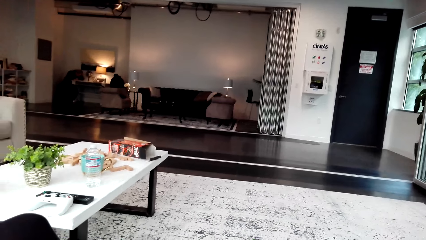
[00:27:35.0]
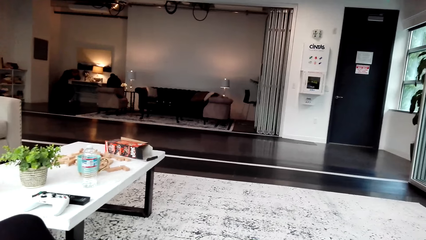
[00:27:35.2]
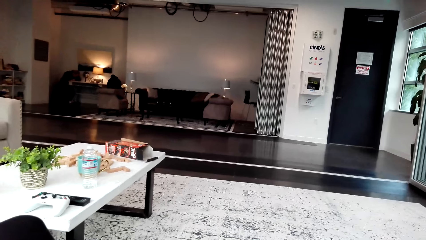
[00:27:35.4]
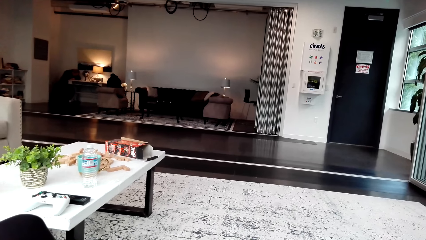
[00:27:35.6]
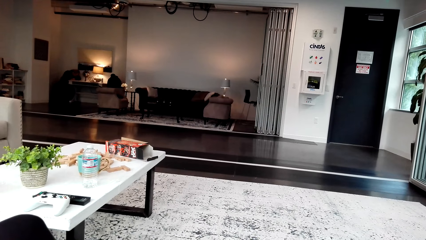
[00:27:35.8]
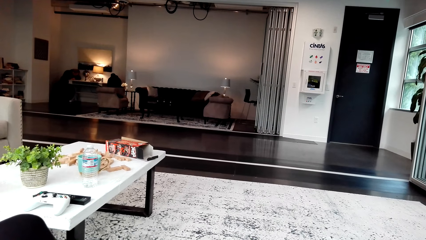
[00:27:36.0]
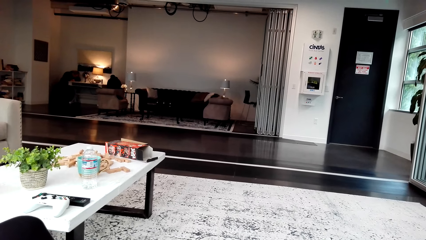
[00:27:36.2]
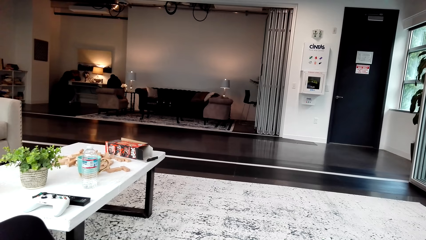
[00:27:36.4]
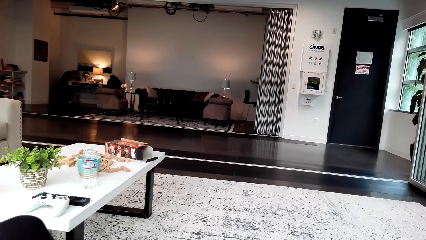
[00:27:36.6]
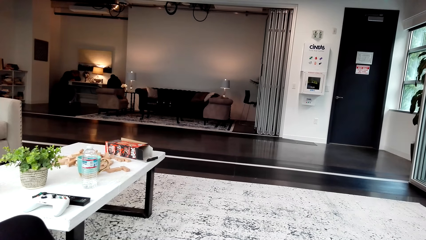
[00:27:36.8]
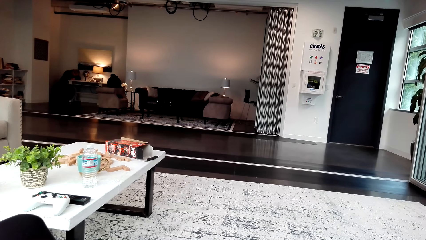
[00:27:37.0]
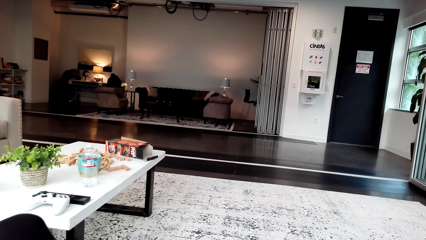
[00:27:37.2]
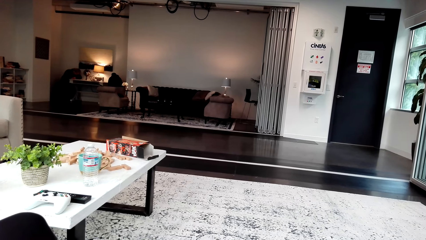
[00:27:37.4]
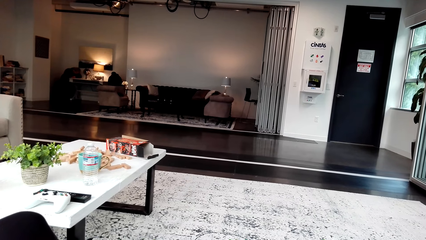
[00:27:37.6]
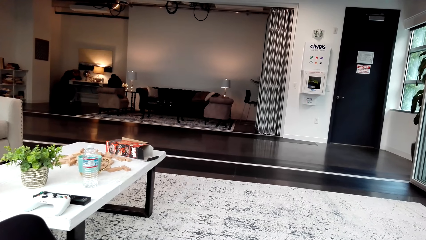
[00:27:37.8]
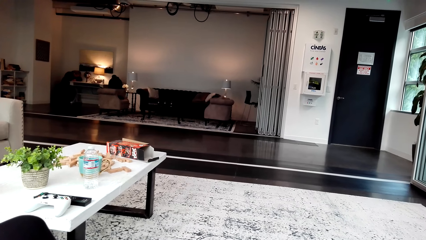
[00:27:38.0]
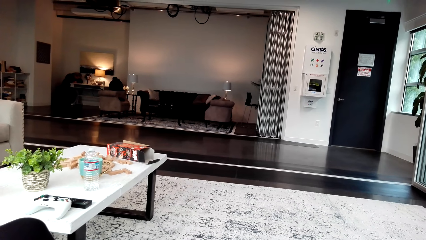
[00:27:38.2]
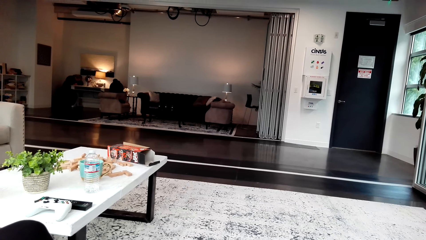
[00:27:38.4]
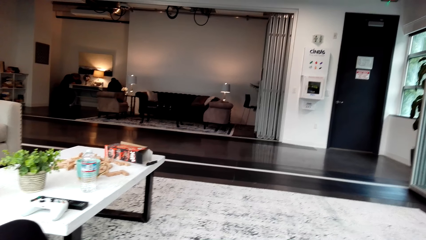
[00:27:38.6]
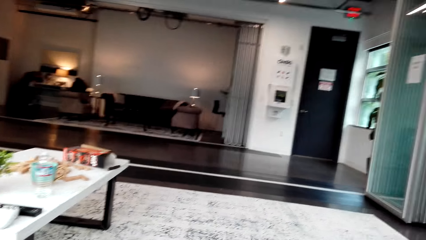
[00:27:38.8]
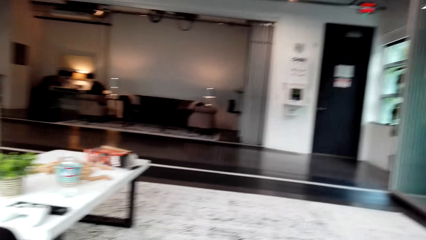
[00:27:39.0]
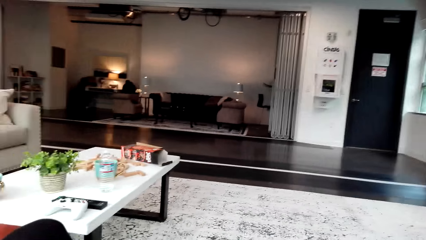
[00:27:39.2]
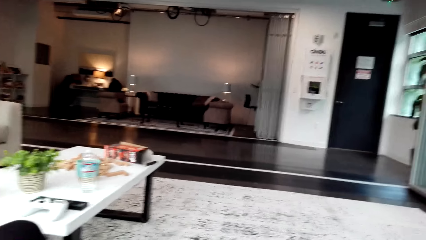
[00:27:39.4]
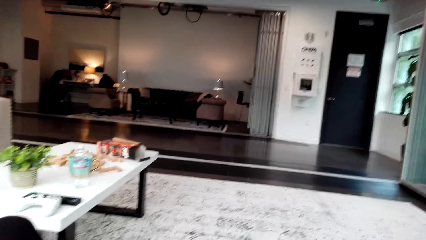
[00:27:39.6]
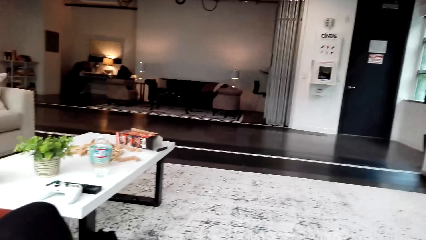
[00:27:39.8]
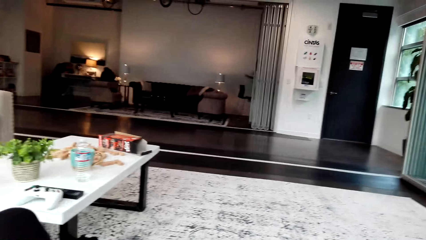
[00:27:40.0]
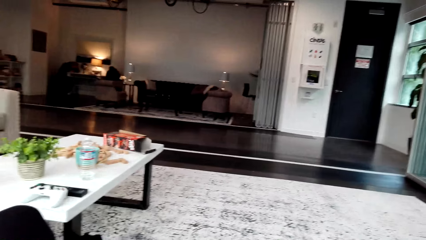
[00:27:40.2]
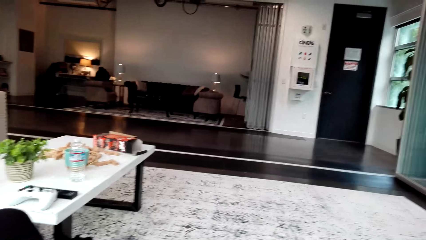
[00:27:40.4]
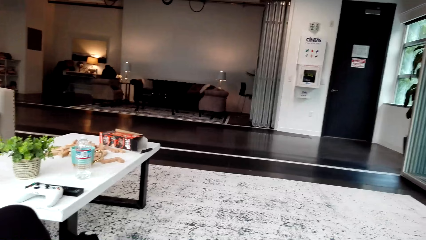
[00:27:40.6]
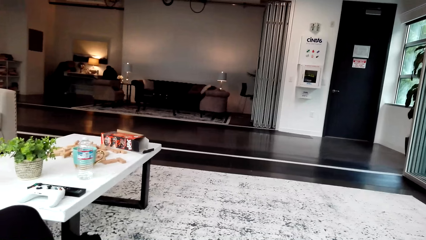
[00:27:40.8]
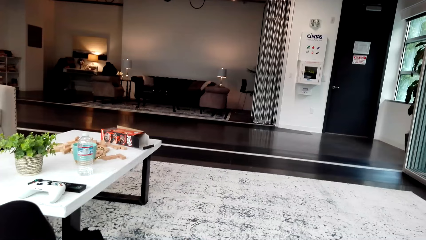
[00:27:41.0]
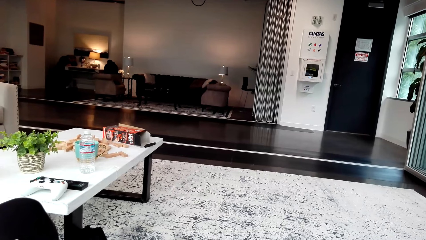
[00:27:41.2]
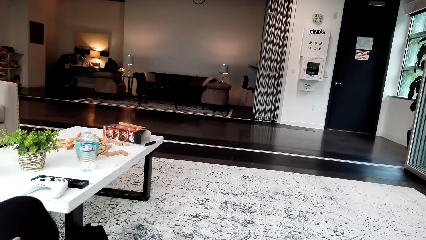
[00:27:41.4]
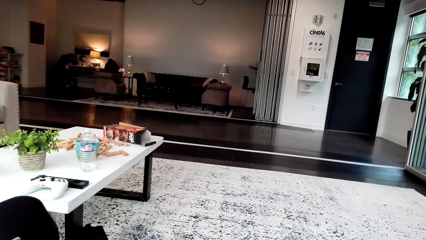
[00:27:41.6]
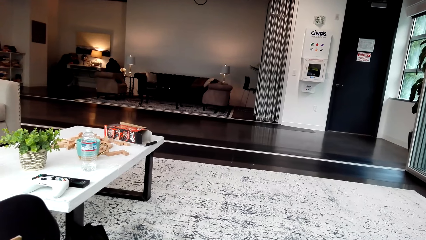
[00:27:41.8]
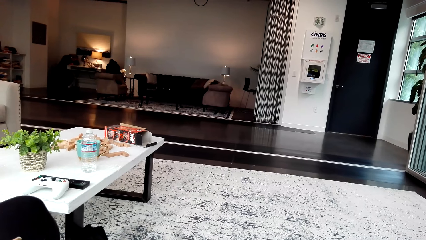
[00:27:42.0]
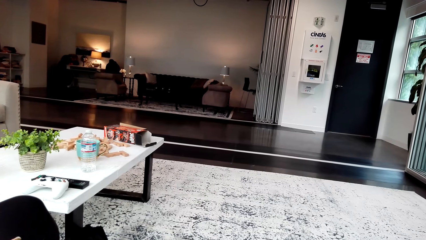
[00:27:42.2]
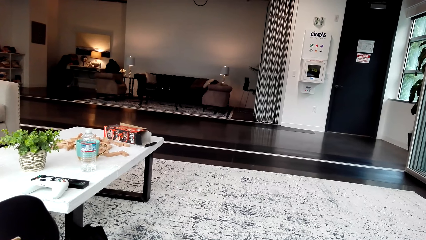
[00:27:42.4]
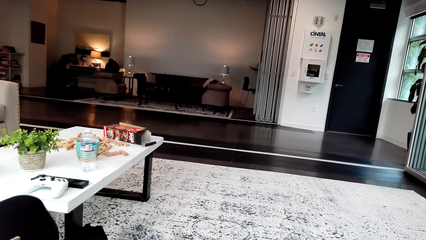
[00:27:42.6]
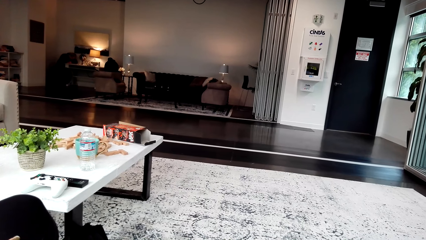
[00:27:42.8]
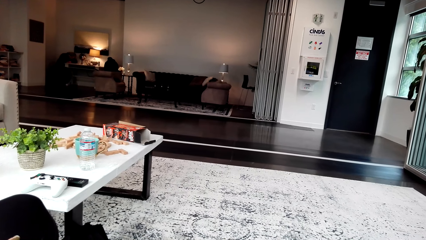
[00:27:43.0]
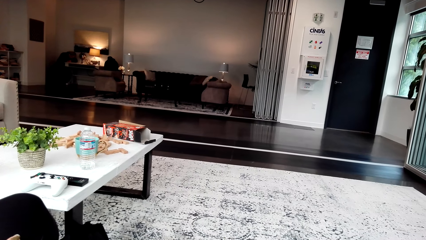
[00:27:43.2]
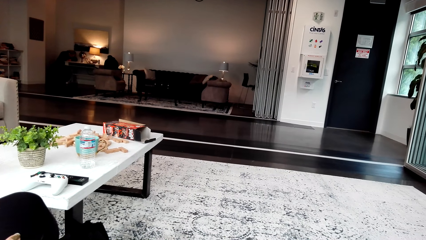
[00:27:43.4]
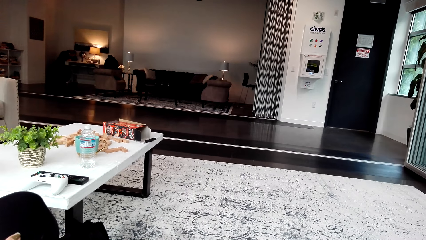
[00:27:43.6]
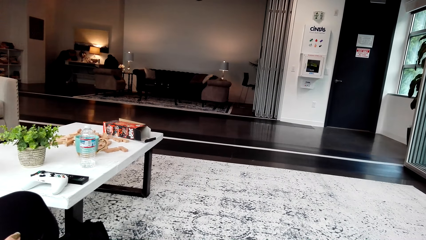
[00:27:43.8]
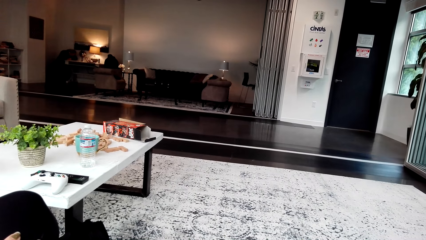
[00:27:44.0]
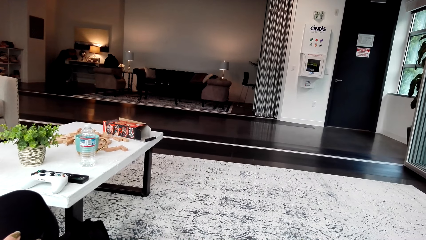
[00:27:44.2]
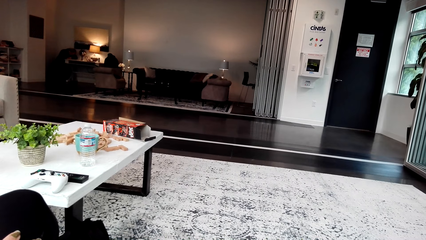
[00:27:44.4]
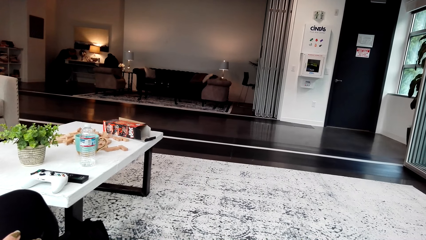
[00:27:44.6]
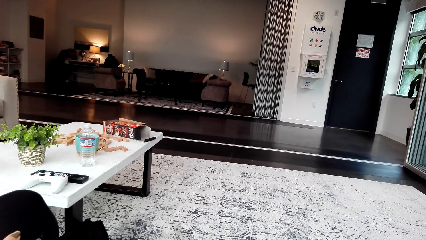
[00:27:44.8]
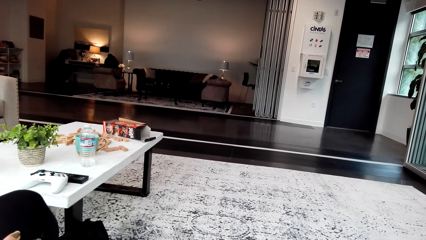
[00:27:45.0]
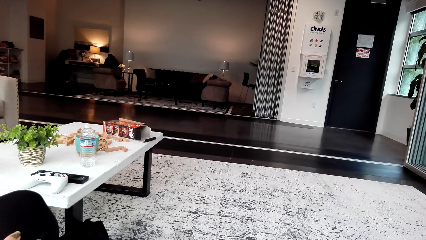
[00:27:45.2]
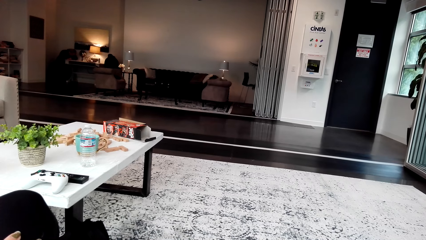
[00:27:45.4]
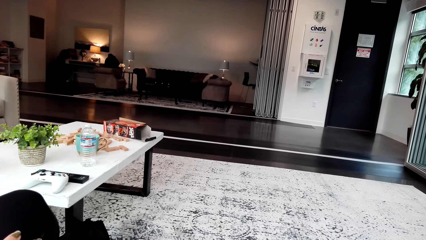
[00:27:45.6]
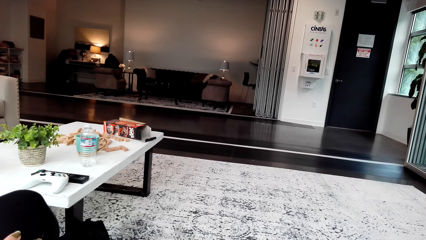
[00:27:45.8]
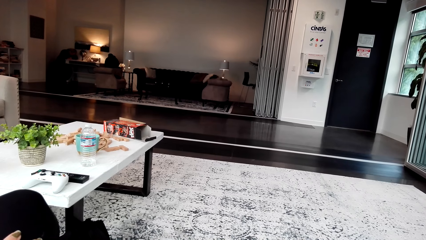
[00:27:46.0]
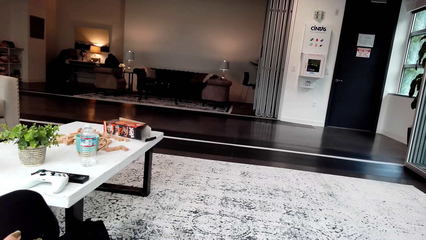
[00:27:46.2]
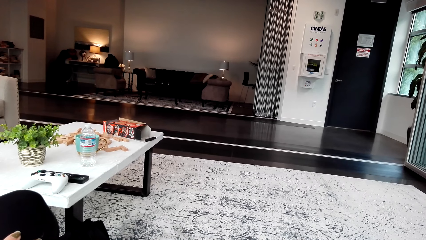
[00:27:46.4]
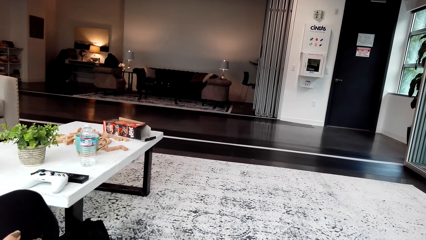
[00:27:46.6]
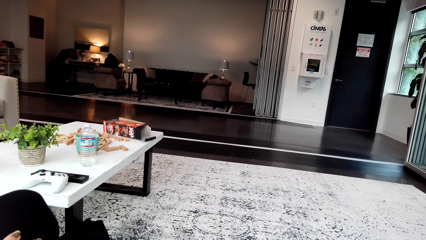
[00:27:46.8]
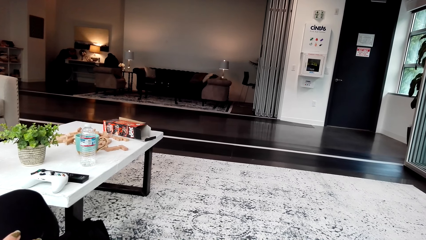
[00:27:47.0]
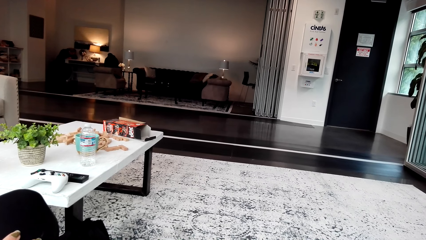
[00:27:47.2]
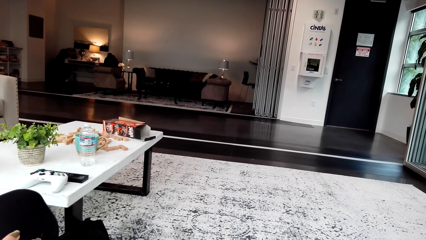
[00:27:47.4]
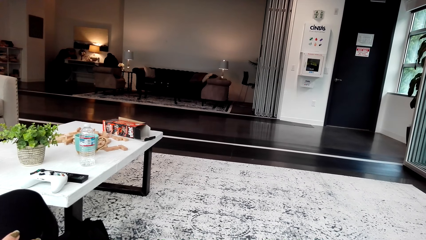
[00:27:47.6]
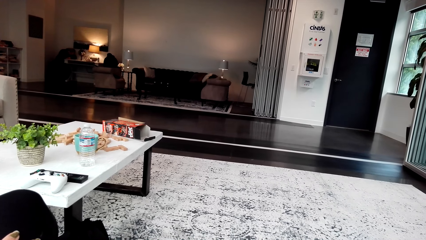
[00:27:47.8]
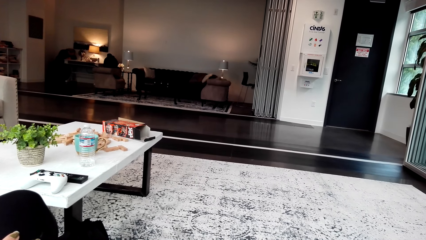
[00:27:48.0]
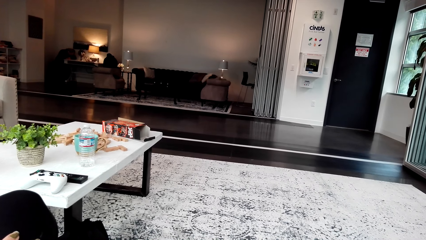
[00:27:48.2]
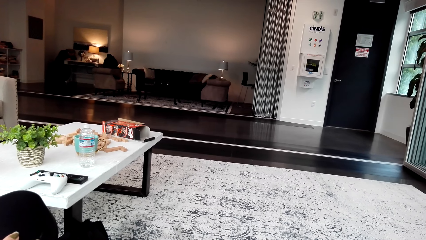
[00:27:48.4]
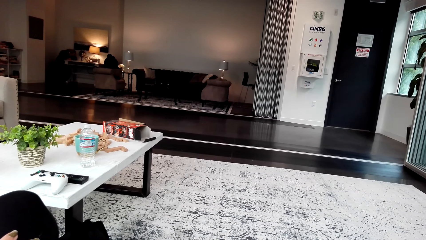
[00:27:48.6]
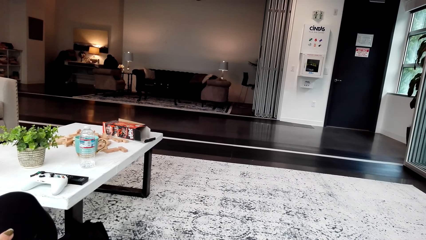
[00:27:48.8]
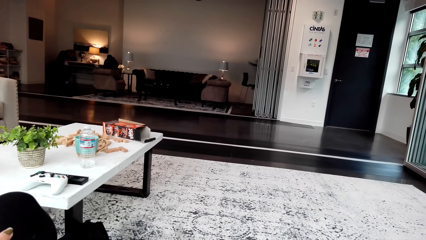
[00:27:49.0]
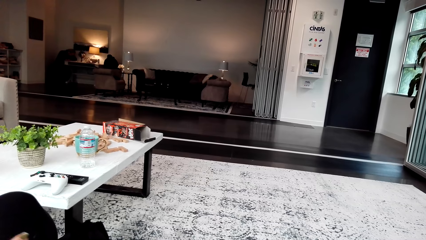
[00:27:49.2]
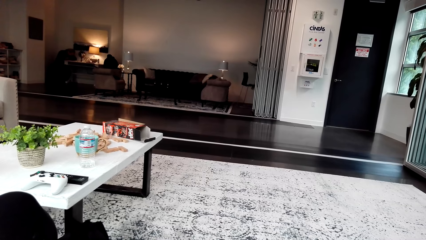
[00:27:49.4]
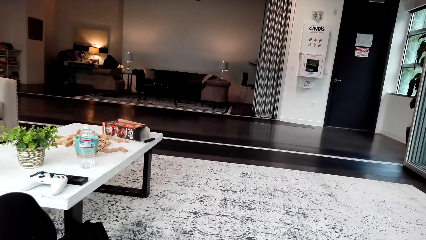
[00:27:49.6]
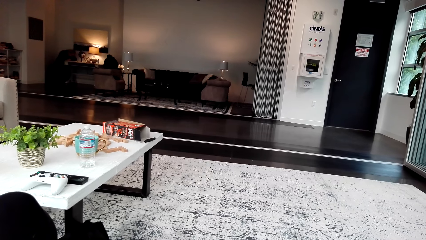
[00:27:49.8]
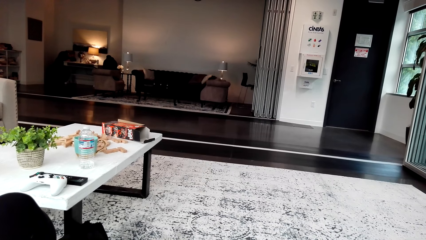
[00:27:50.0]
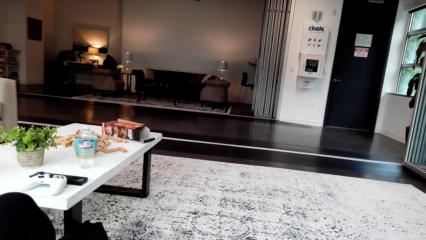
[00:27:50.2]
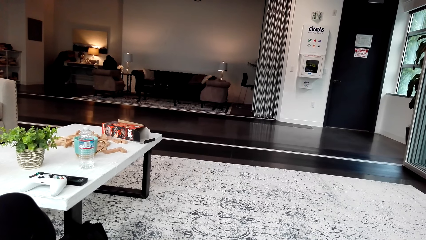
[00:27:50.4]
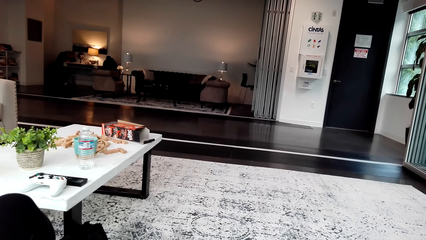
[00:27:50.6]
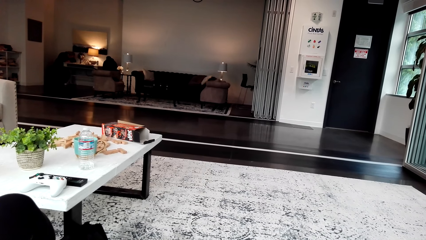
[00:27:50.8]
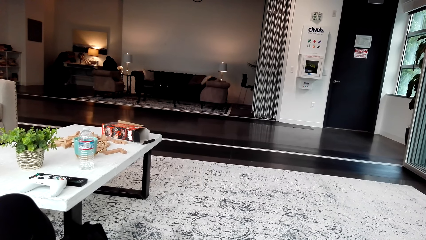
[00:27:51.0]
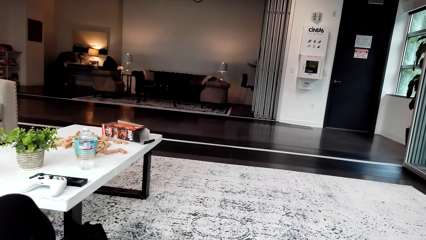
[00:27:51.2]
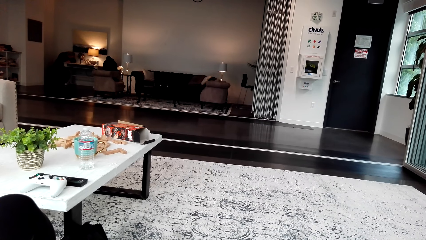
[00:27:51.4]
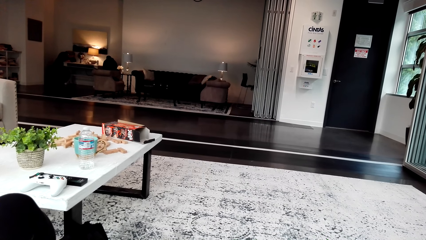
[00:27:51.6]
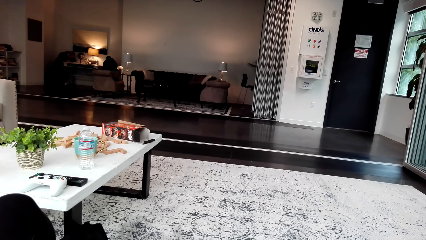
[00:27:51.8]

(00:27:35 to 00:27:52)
The camera wearer watches the video. They look around. They watch the video.
